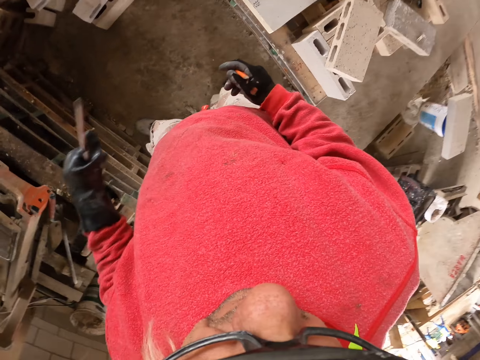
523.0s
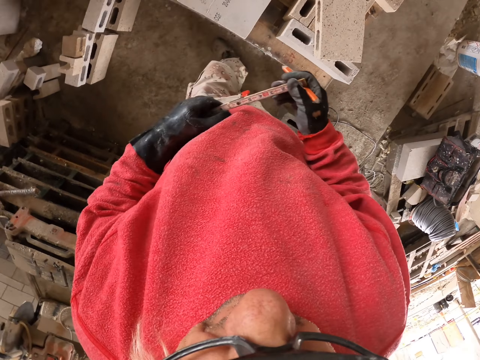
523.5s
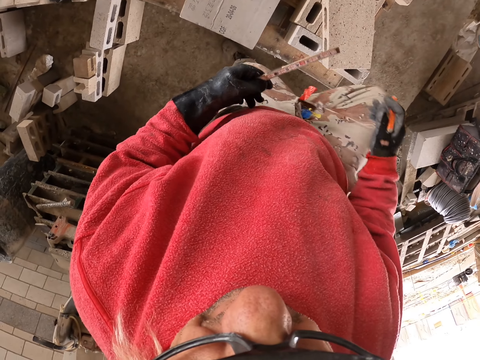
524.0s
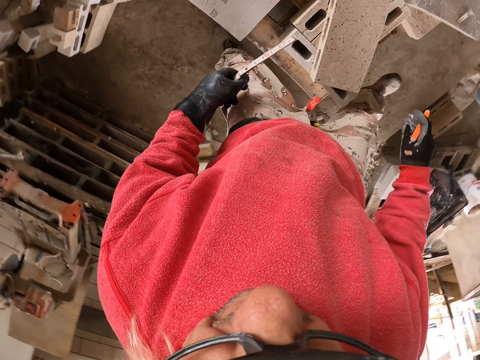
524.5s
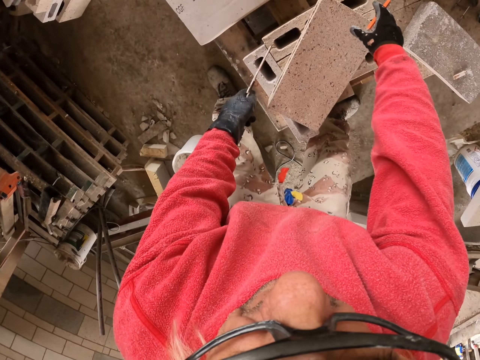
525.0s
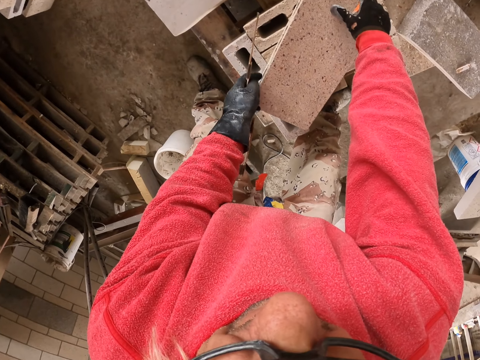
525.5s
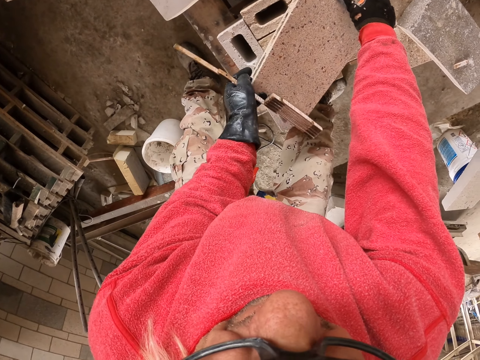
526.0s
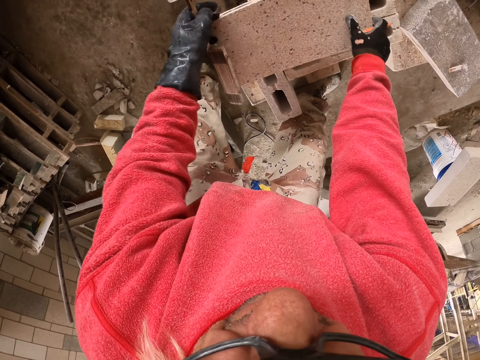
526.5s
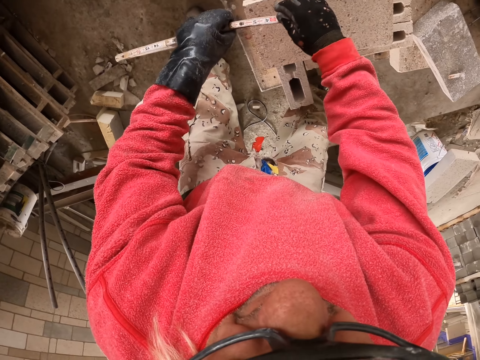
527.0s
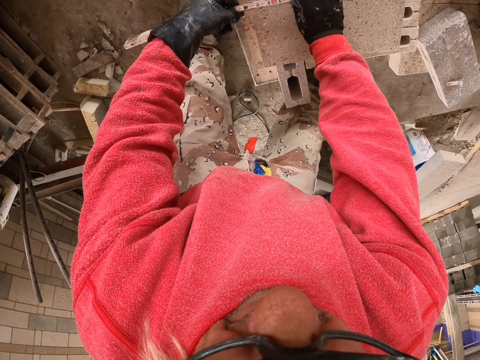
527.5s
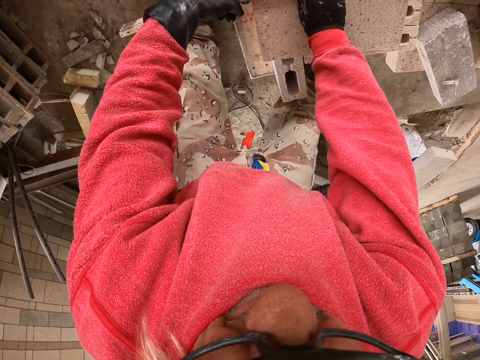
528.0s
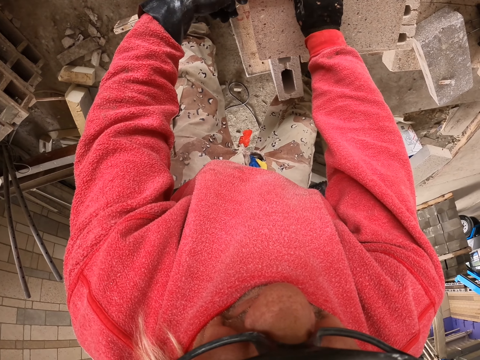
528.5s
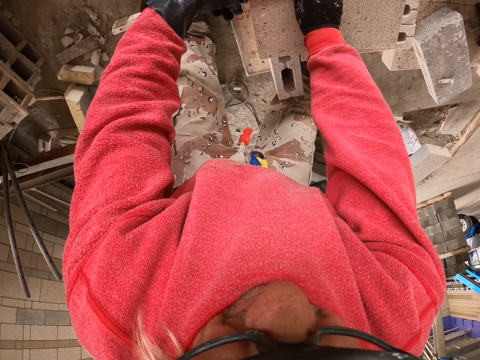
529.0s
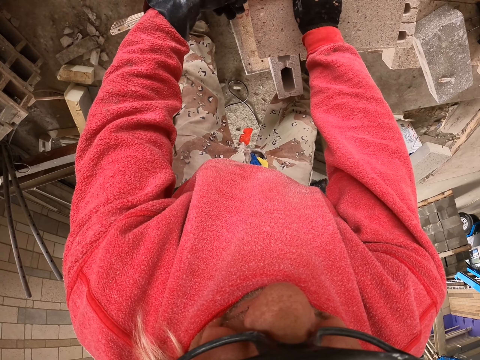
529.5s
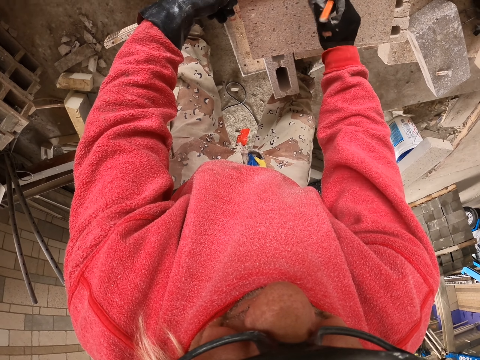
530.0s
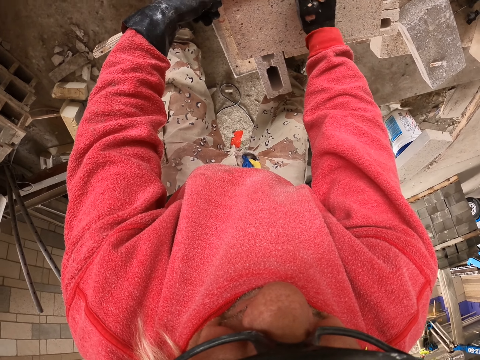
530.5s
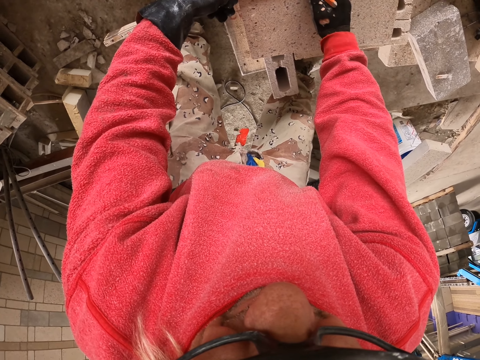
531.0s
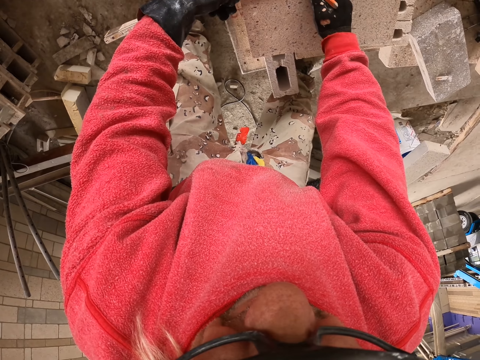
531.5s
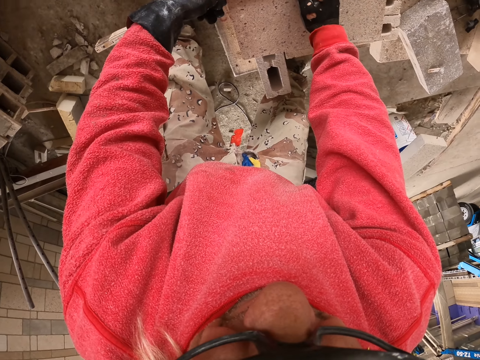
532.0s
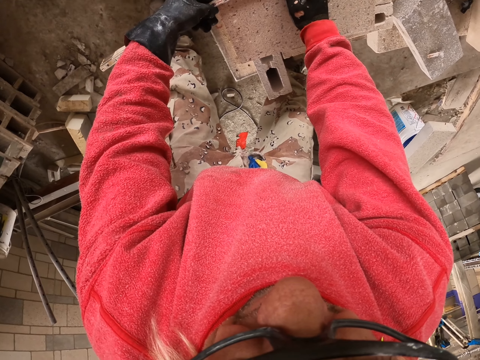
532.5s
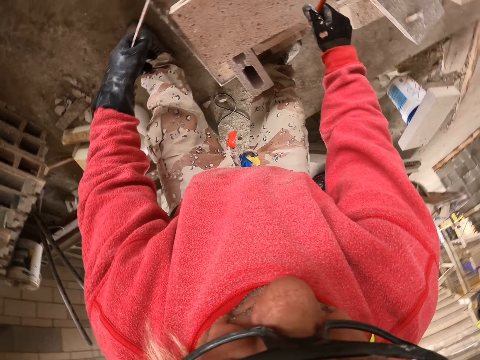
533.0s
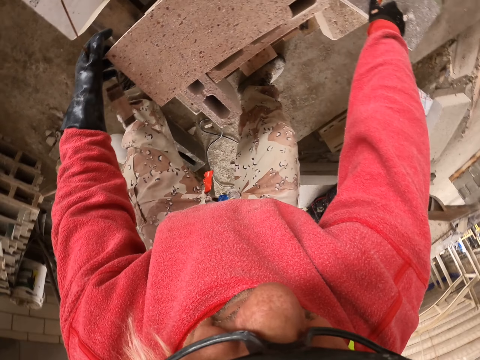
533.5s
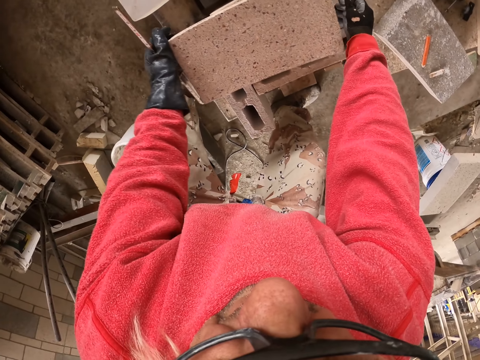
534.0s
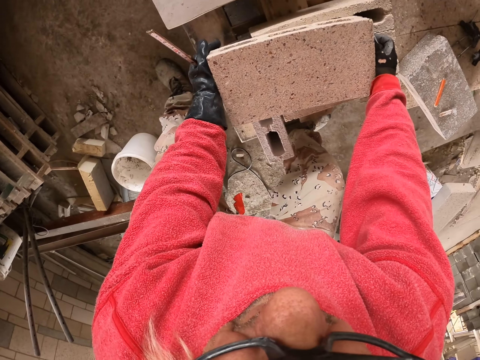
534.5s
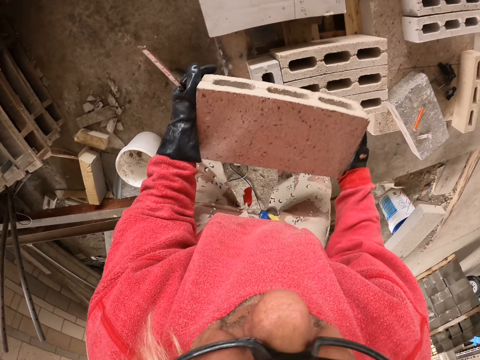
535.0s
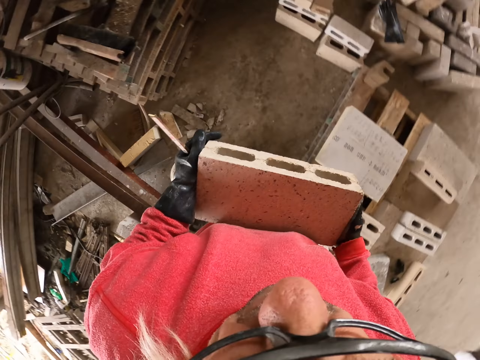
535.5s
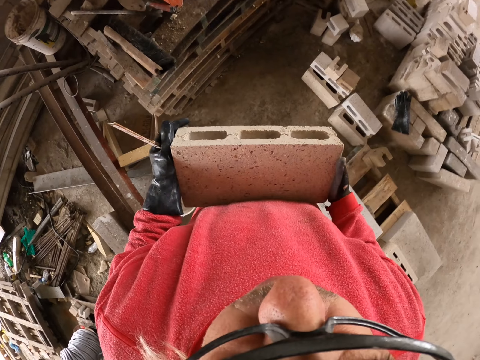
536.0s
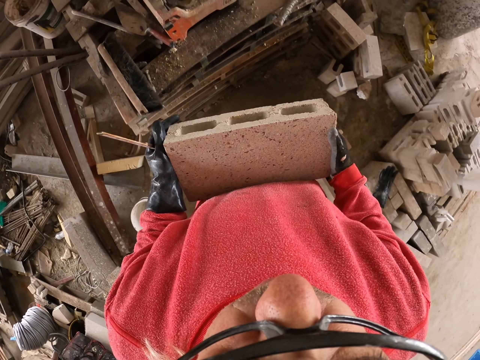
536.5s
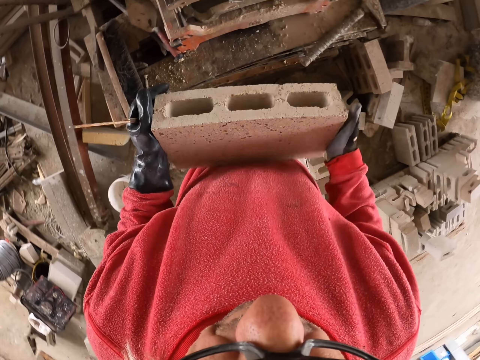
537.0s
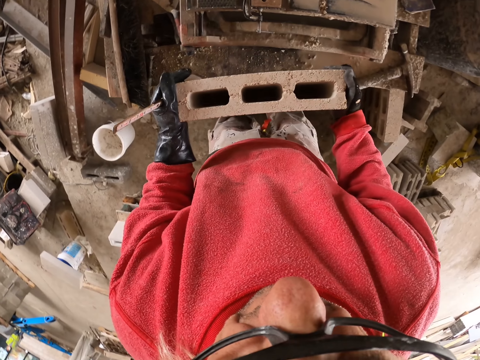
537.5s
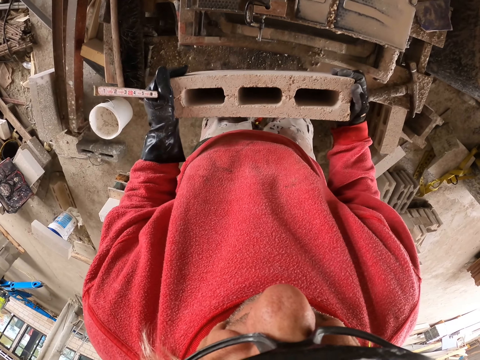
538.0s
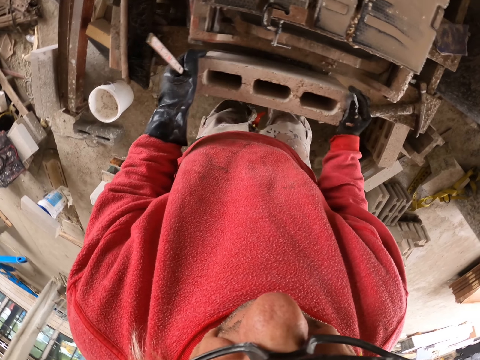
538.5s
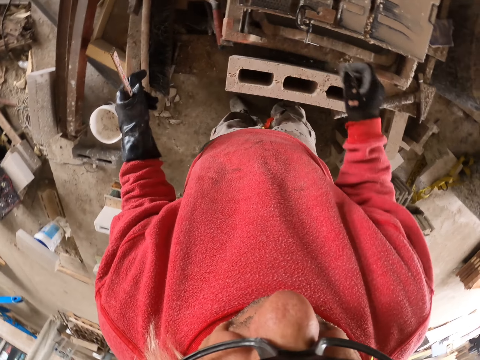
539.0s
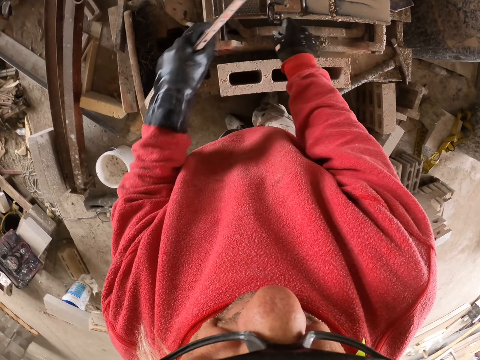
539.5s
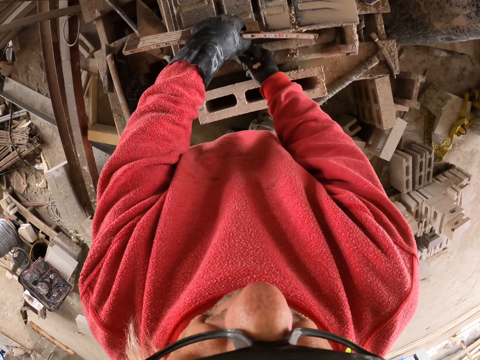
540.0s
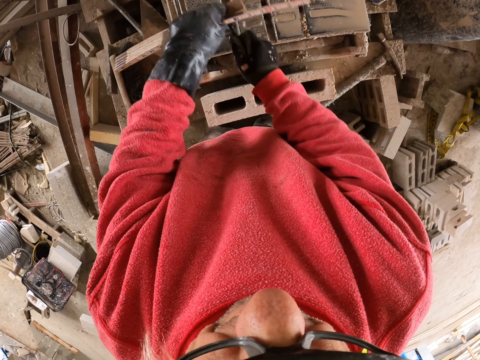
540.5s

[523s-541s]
The camera wearer holds a foldable ruler. They move a concrete brick. They measure the concrete brick. They mark on the concrete brick. They put the pen aside. They pick up the concrete brick, carry the concrete brick, and place the concrete brick on the brick cutter.

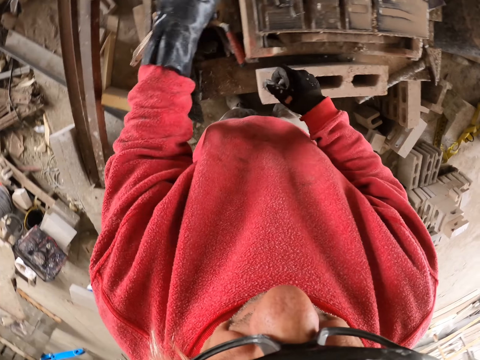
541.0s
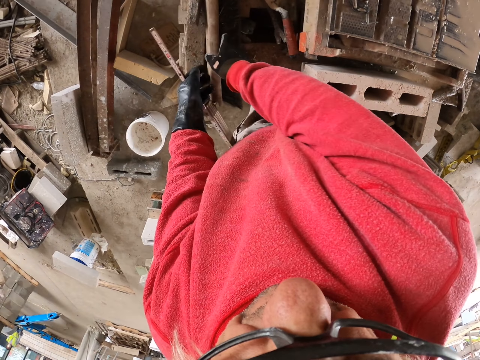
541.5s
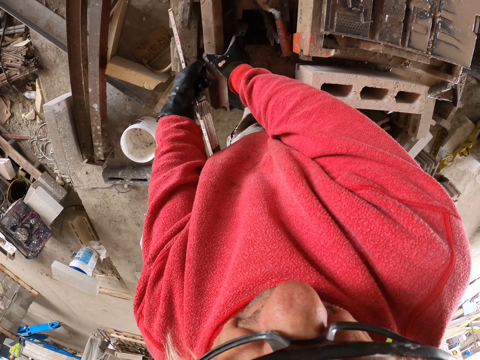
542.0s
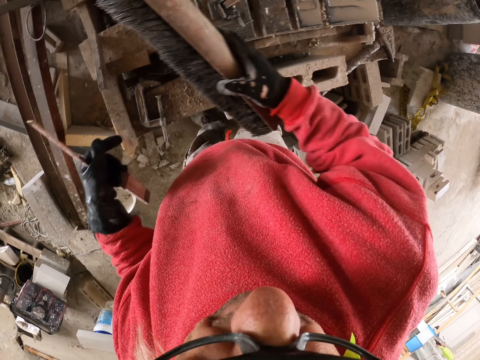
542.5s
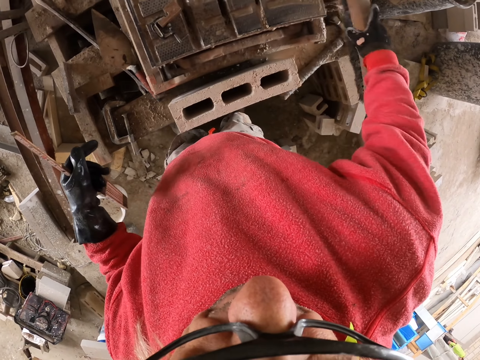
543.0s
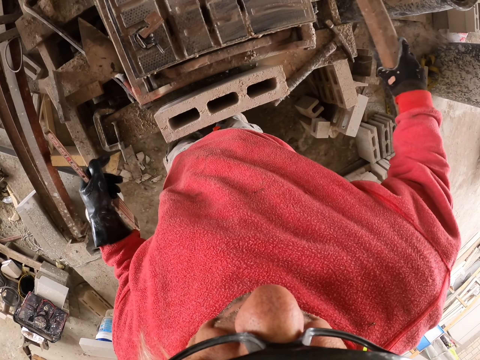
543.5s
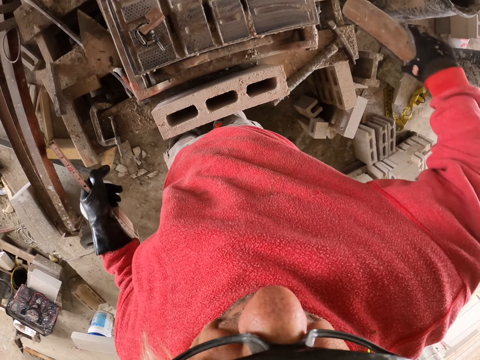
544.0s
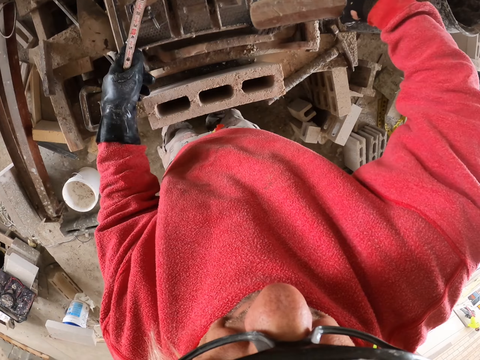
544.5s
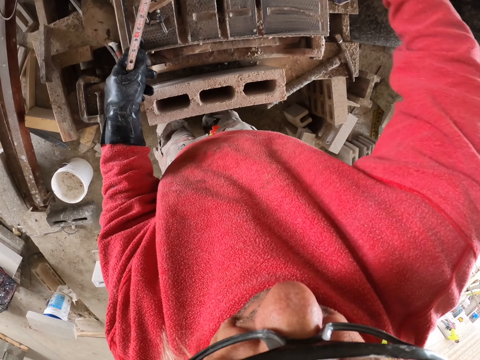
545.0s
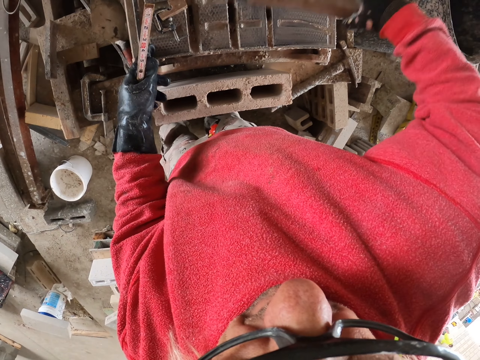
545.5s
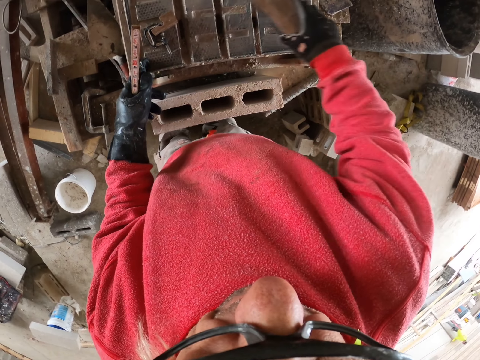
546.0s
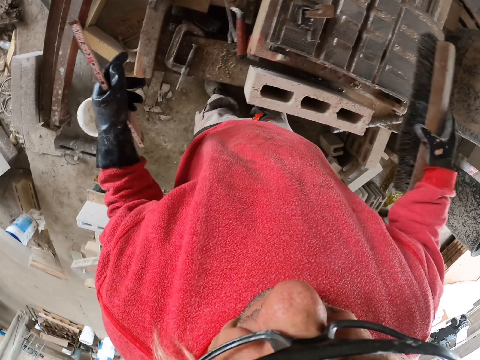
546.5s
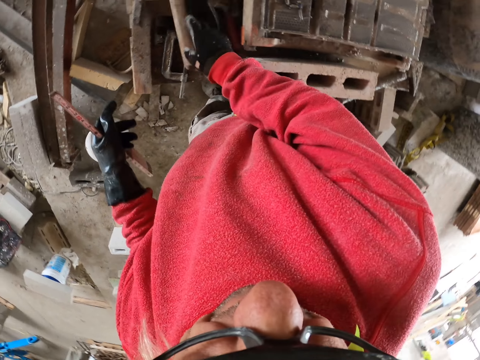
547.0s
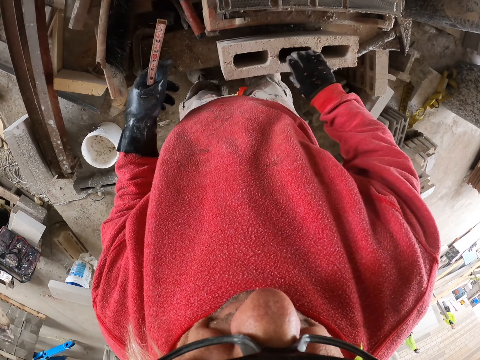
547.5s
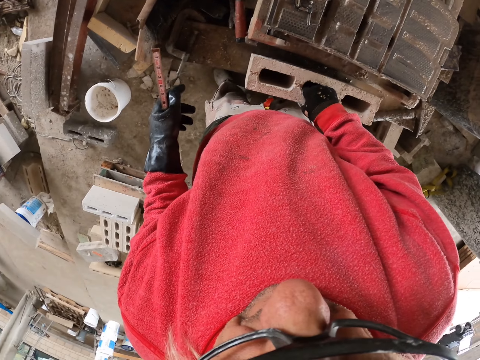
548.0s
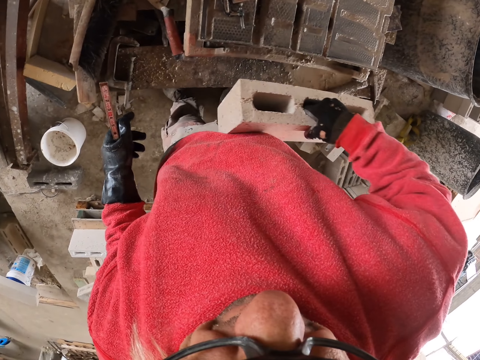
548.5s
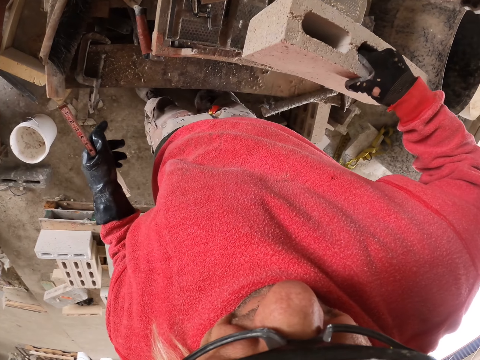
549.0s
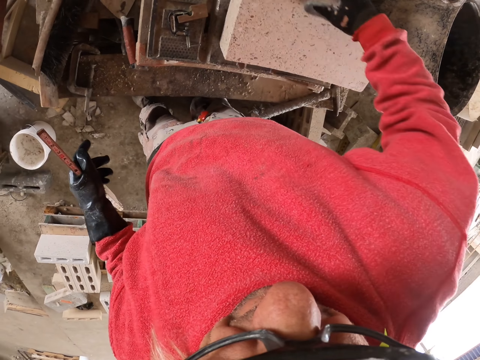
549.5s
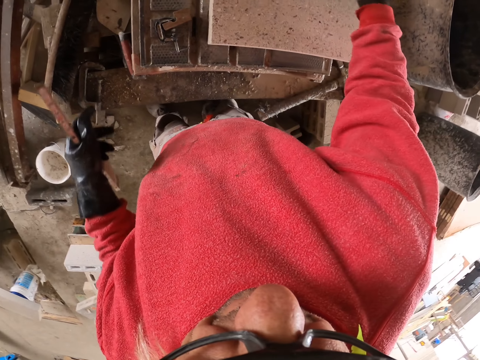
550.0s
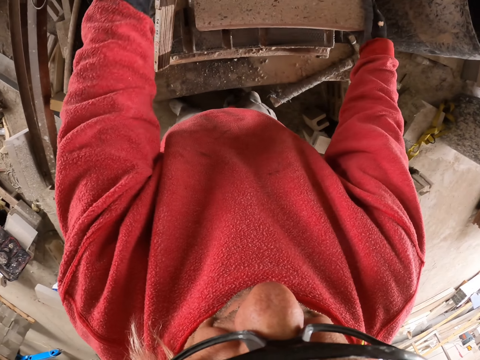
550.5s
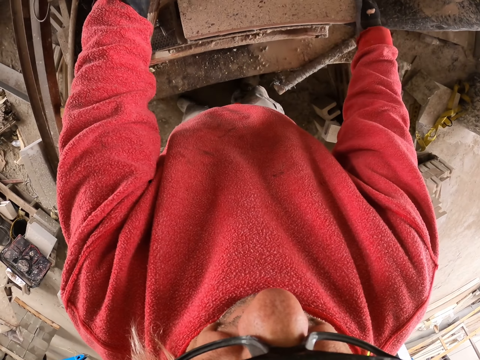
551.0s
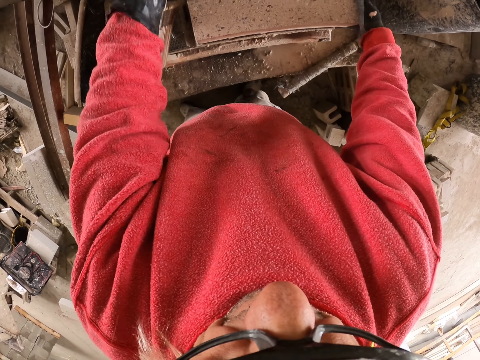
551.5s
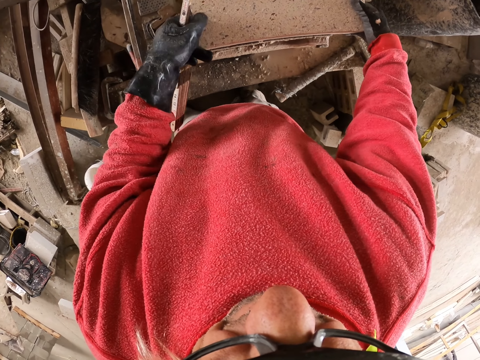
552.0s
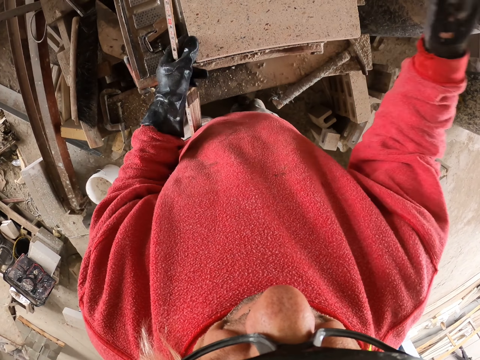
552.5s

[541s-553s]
The camera wearer picks up the sweeping brush. They sweep the brick cutter. They drop the brush on a wood. They pick up a concrete brick and place the concrete brick on the brick cutter. They move the concrete brick on the brick cutter.
